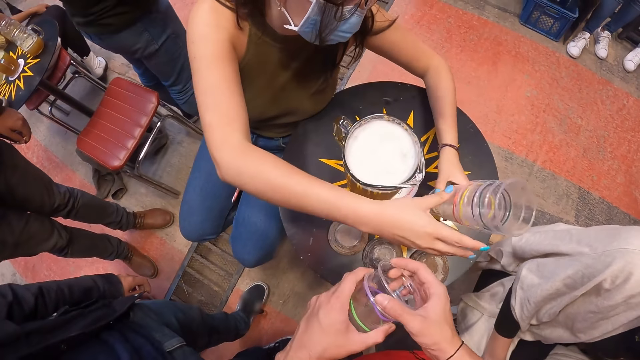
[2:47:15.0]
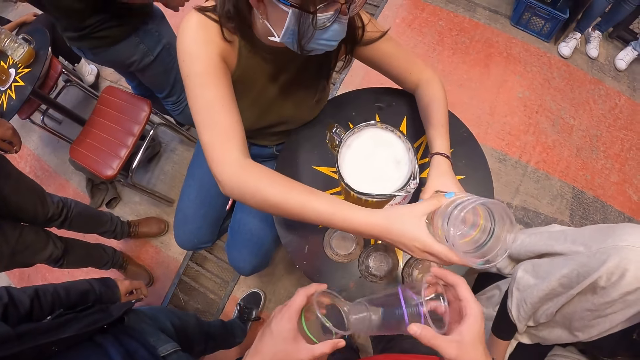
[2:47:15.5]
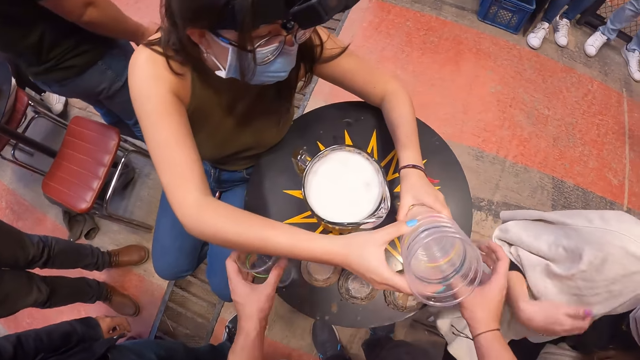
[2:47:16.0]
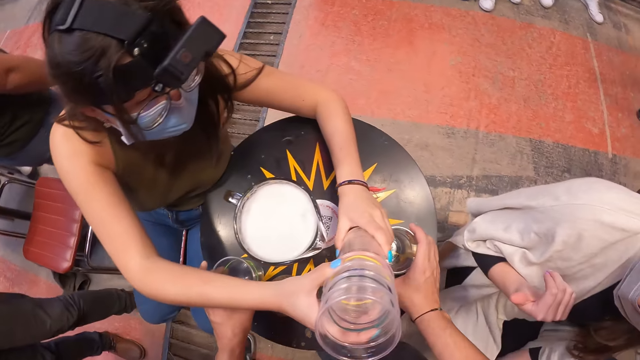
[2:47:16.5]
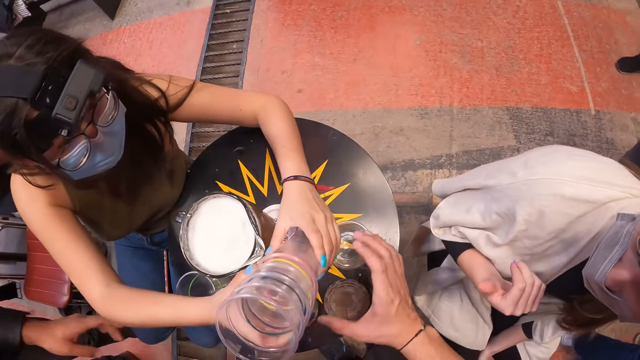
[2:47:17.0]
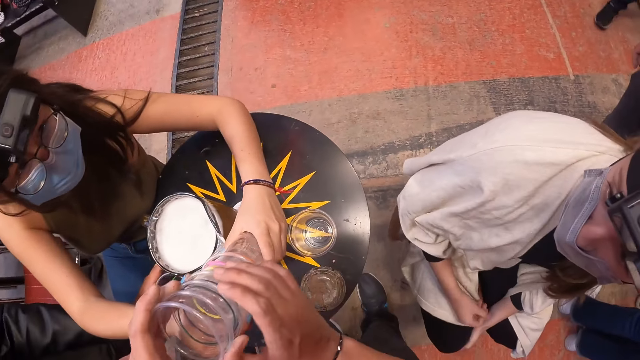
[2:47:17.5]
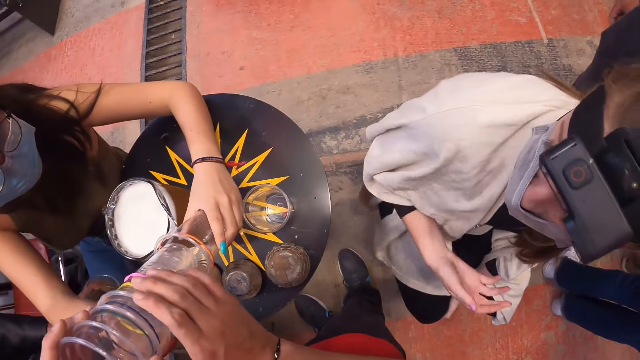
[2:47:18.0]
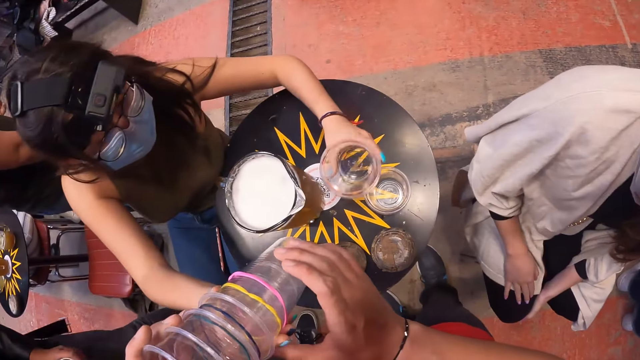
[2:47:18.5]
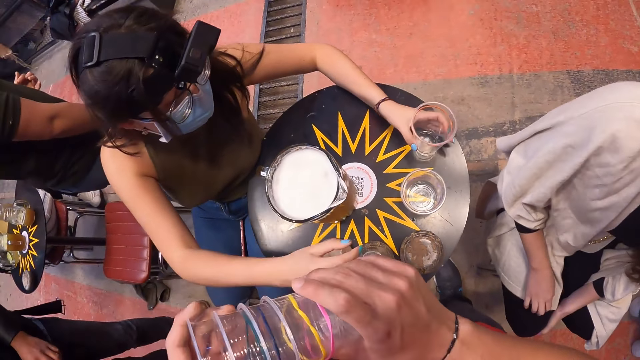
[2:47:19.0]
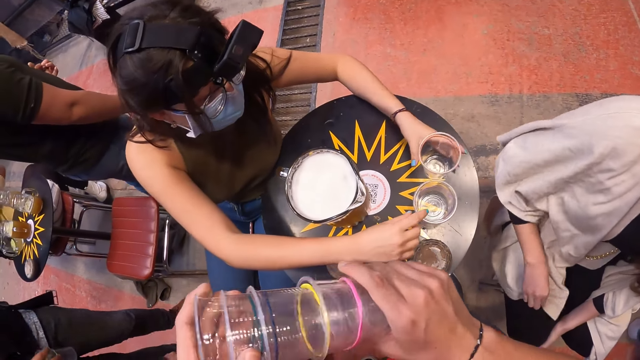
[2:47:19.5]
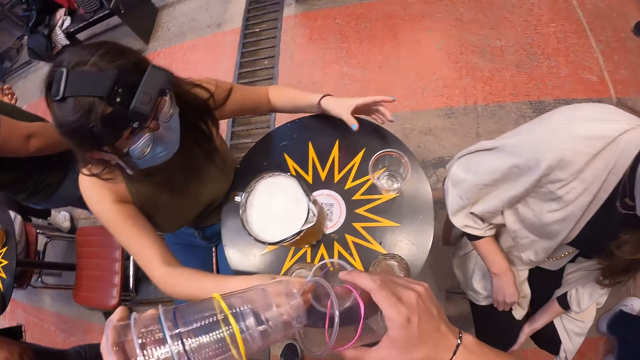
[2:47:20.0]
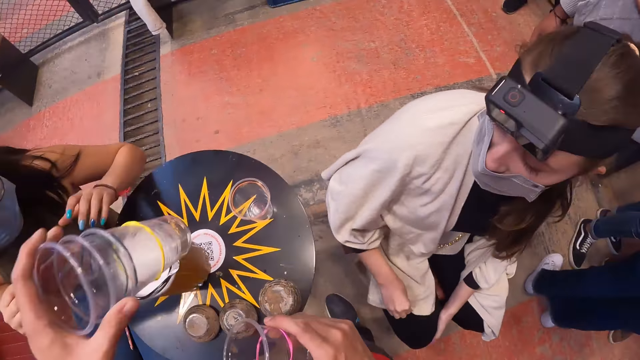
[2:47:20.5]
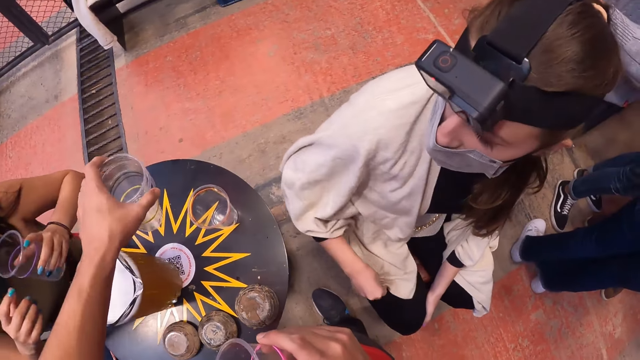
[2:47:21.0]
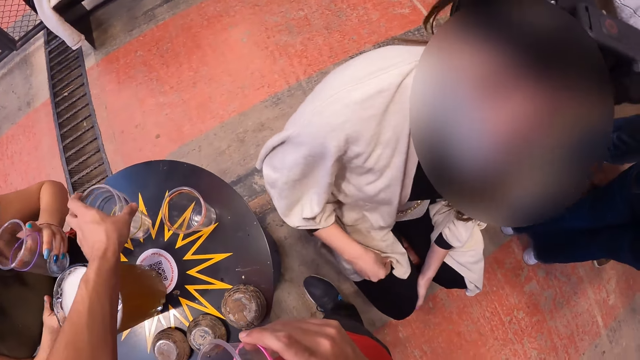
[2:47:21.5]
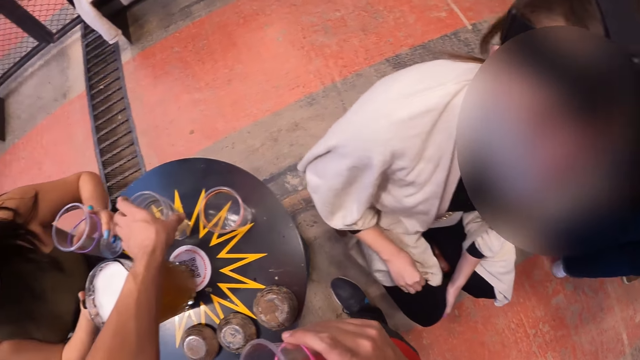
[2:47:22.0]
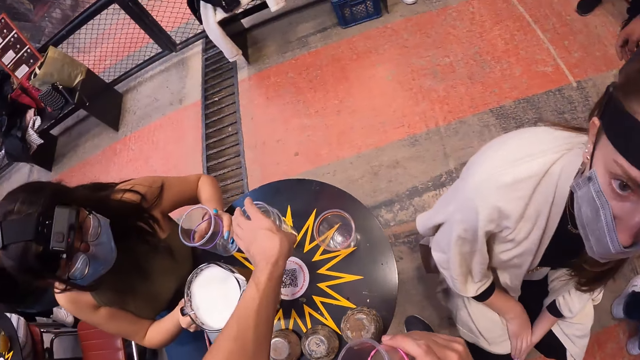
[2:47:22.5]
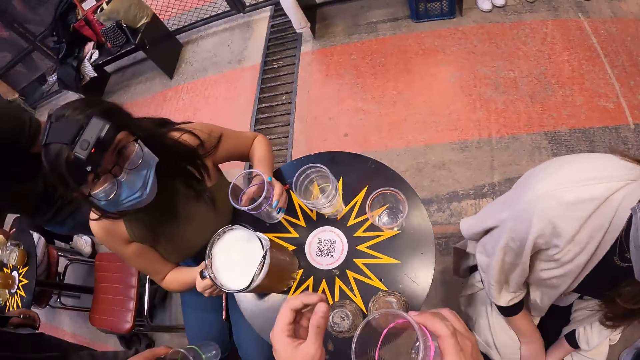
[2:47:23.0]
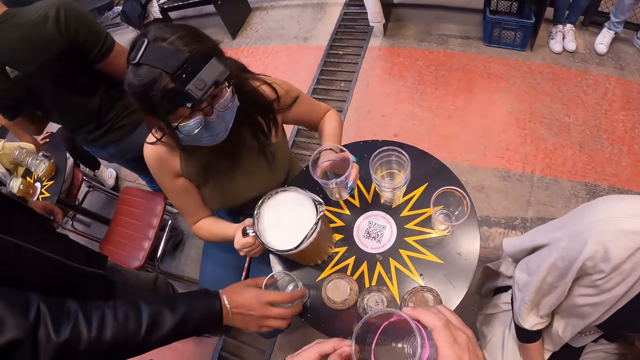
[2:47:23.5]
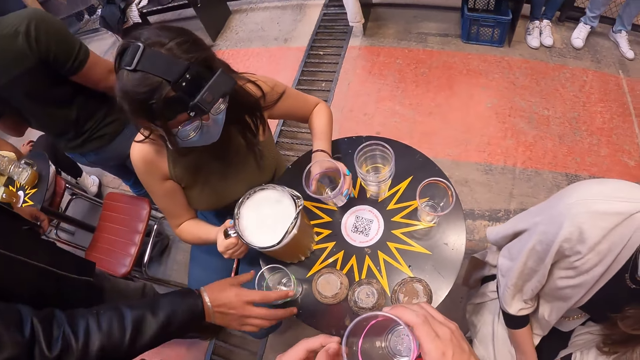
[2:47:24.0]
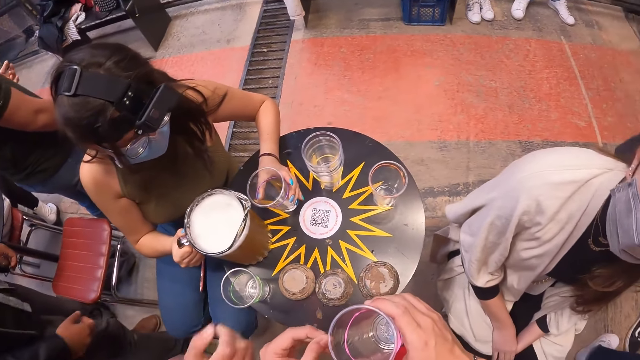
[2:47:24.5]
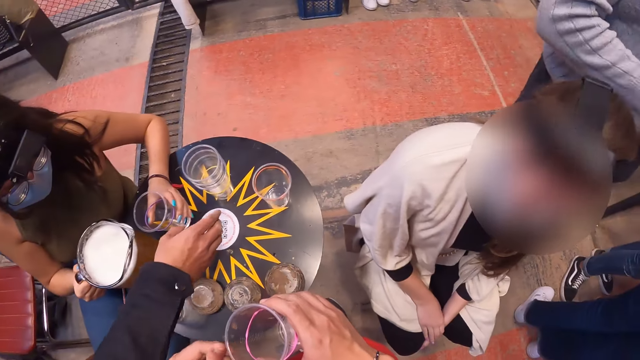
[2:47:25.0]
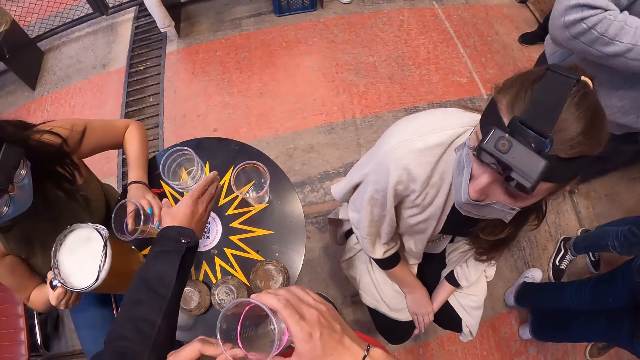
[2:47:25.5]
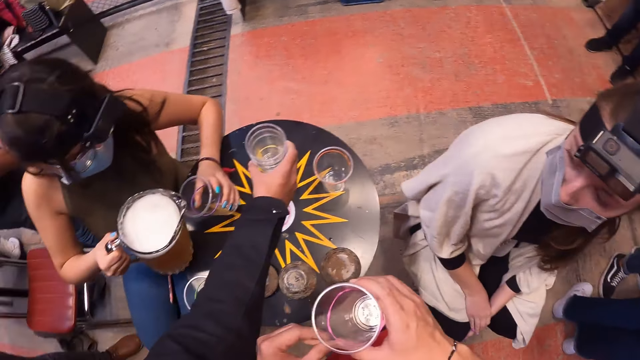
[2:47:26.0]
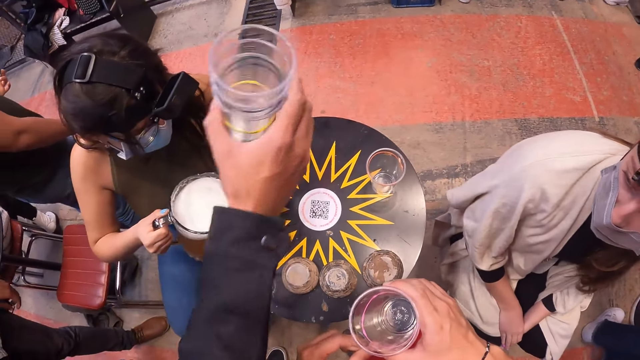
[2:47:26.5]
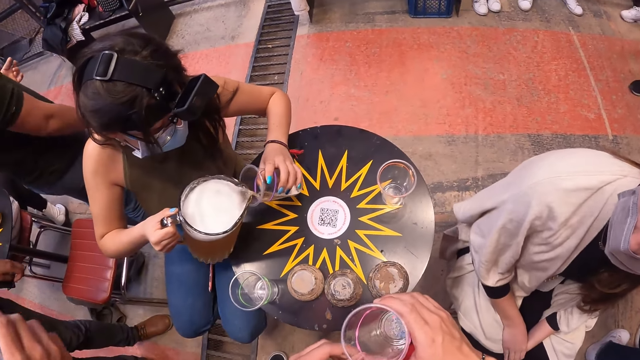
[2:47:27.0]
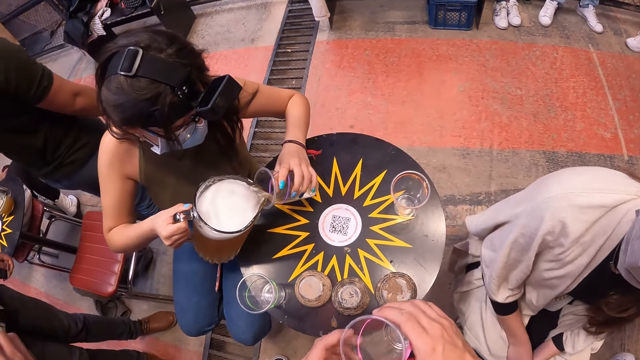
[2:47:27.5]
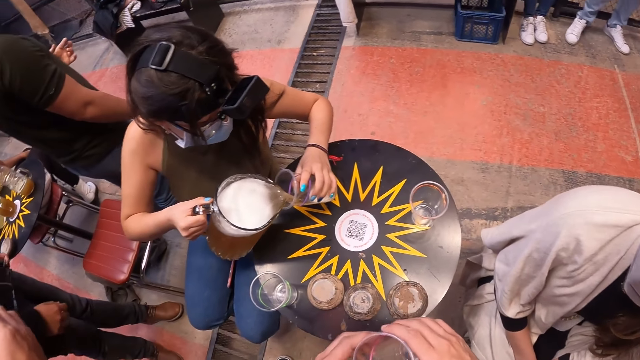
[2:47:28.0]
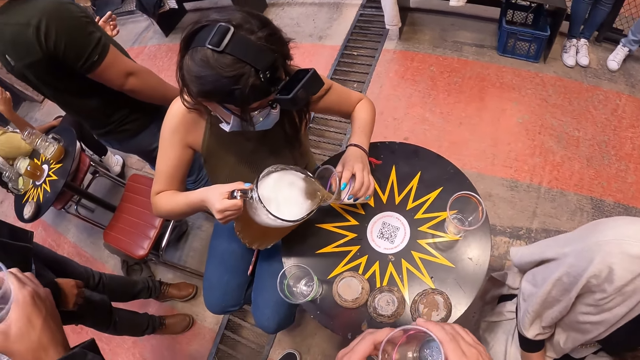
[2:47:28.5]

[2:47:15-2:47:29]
The girl picks the other half of plastic cups from the table with both hands. The camera wearer removes a plastic cup from the ones in his left hand with his right hand. He places a plastic cup on the table with his right hand. He places a plastic cup on the table with his left hand. He takes the plastic cups from the girl with both hands. The girl drops a plastic cup on the table with her left hand. The camera wearer removes half of the plastic cups in his hands. The girl takes a plastic cup from the table with her right hand. The camera wearer places half of the plastic cups on the table with his left hand. The girl picks up the jug of drink from the table with her right hand. A guy drops a plastic cup on the table with his right hand. The guy picks a plastic cup on the table with his right hand. The girl pours drink from the jug of drinks with her right hand into a plastic cup in her left hand.

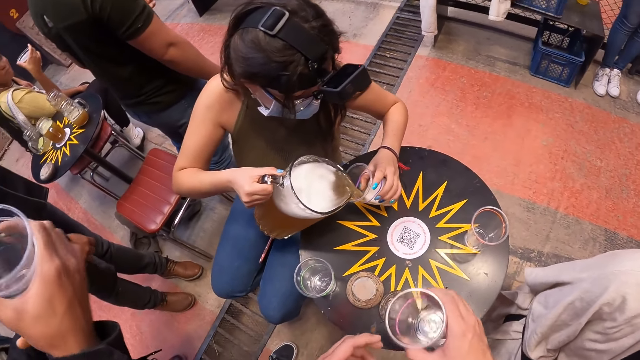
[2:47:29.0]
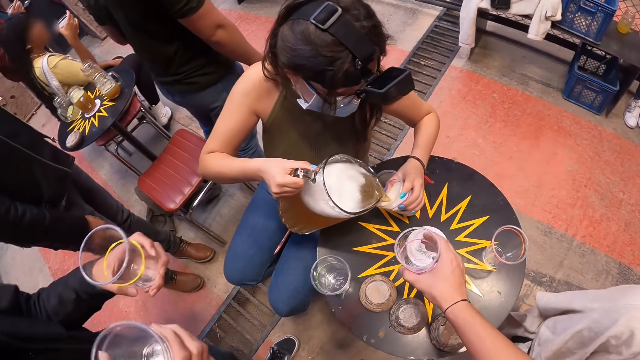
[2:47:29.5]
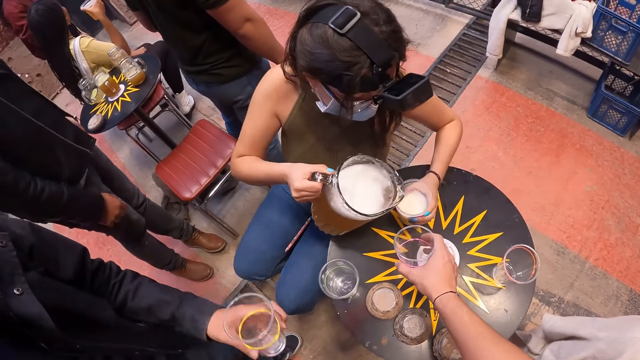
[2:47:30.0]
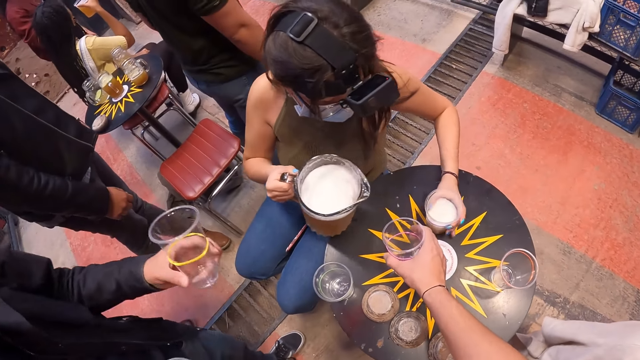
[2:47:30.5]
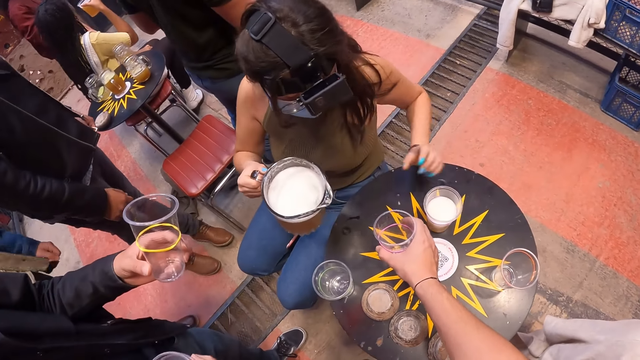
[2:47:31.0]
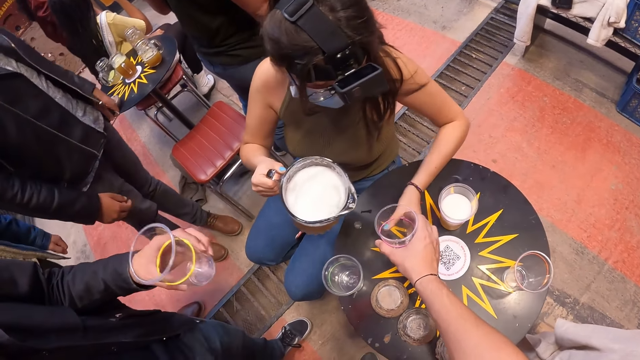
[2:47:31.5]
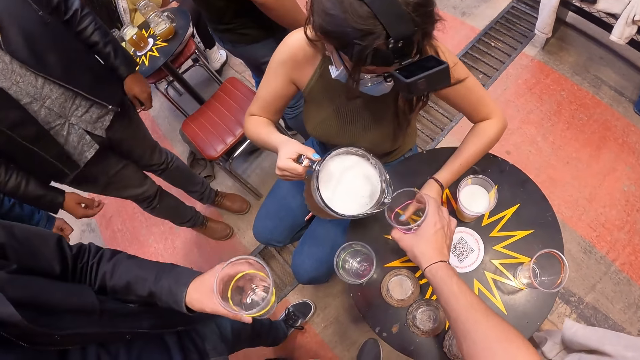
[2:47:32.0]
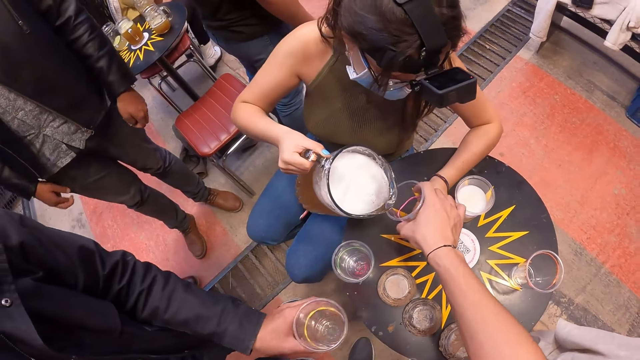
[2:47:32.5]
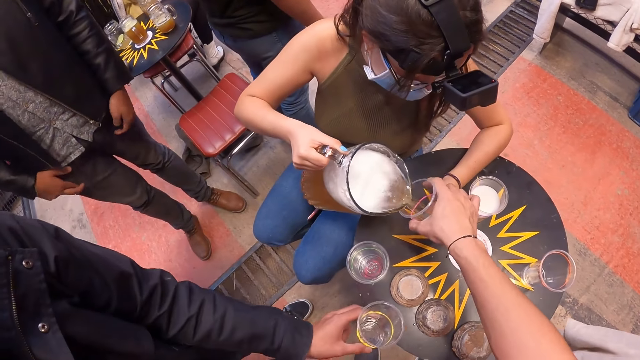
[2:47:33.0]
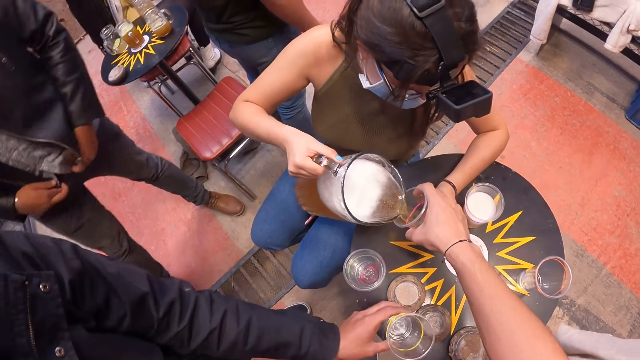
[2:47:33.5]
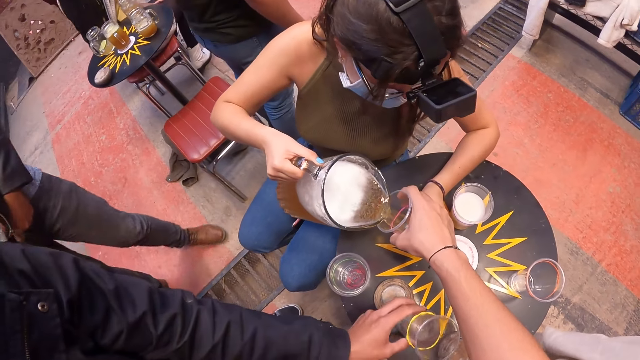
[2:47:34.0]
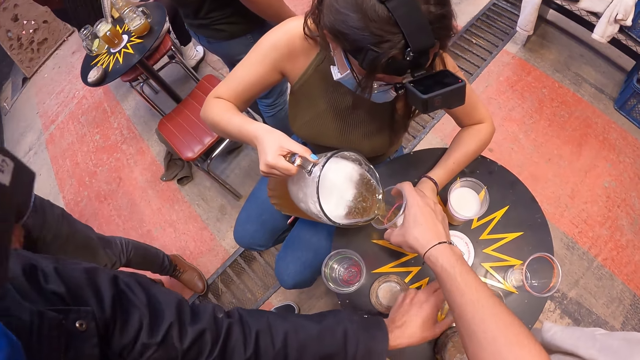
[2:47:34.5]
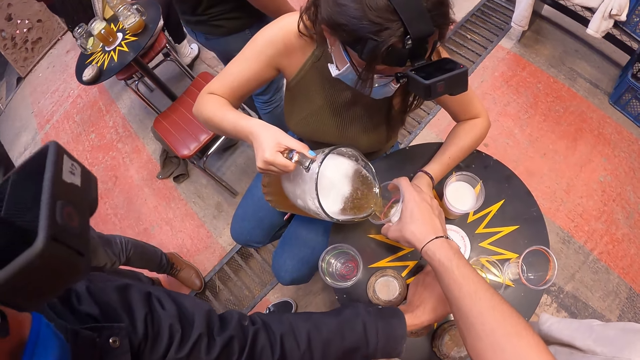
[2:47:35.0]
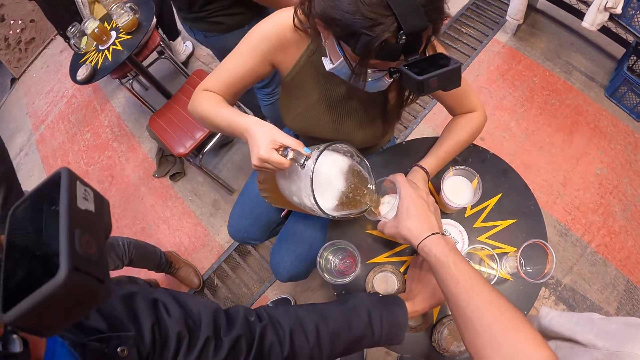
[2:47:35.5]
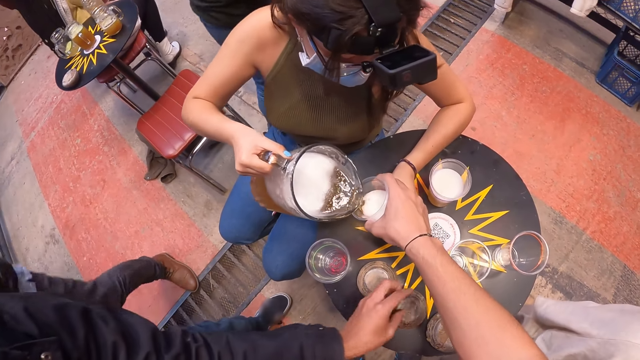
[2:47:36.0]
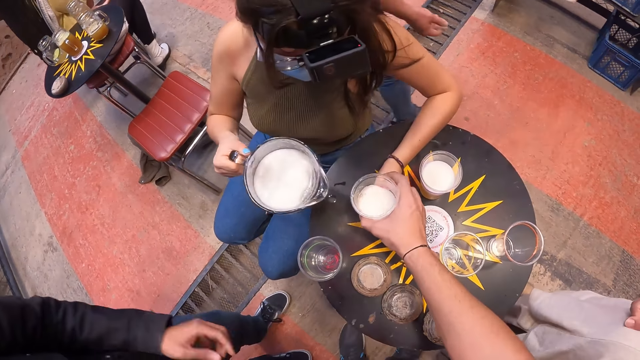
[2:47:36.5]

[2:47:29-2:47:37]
The girl drops a plastic cup with drink on the table with her left hand. She pours drink from the jug of drinks with her right hand into a plastic cup in the camera wearer's right hand. A guy drops a plastic cup on the table with his left hand.
